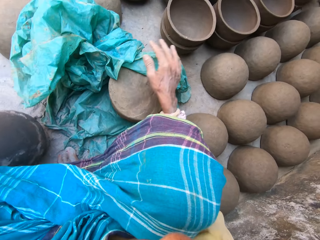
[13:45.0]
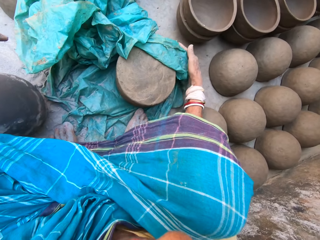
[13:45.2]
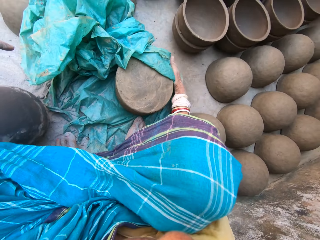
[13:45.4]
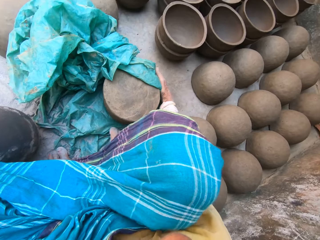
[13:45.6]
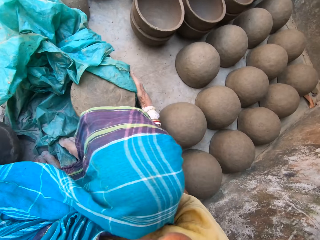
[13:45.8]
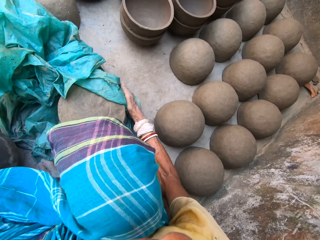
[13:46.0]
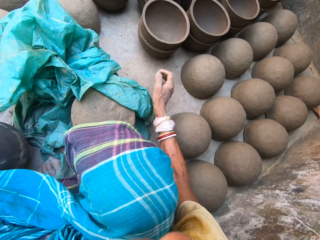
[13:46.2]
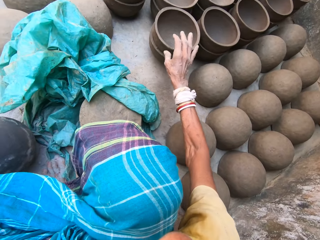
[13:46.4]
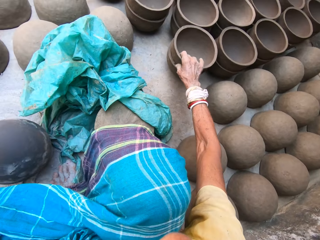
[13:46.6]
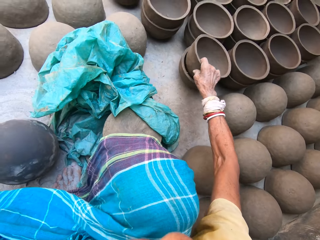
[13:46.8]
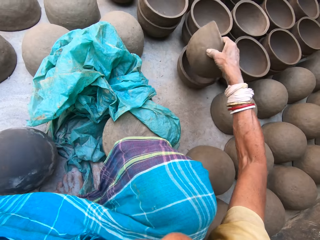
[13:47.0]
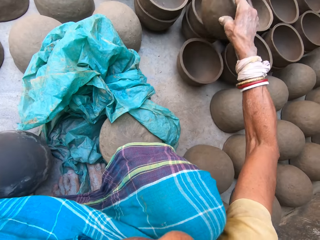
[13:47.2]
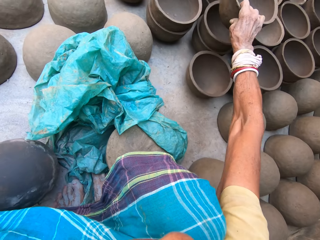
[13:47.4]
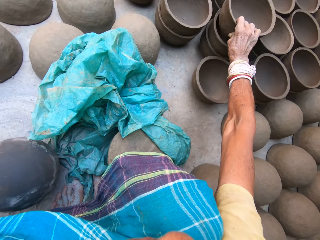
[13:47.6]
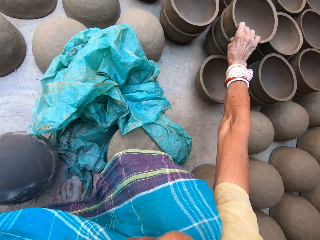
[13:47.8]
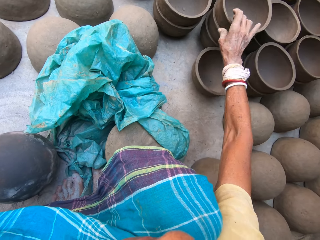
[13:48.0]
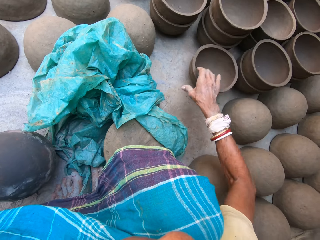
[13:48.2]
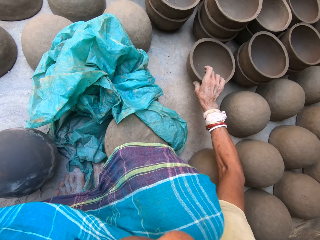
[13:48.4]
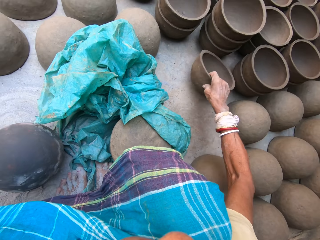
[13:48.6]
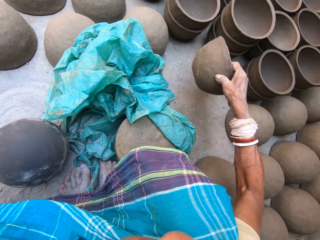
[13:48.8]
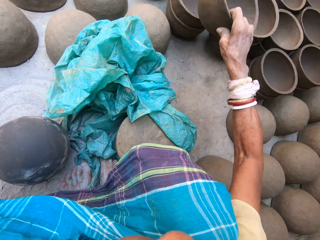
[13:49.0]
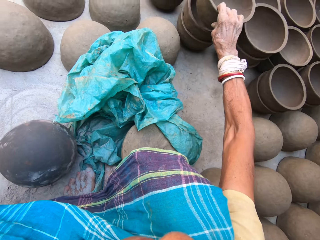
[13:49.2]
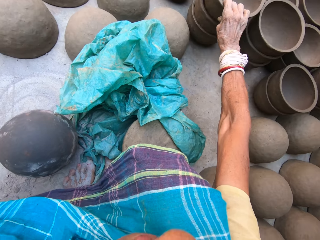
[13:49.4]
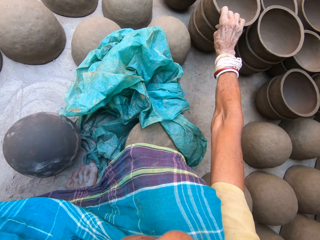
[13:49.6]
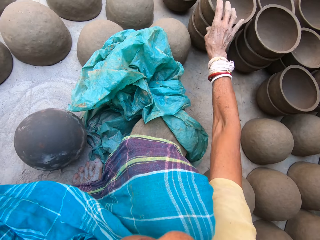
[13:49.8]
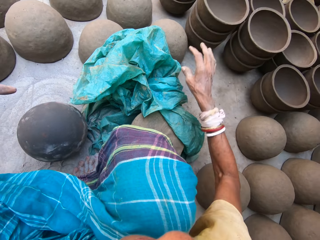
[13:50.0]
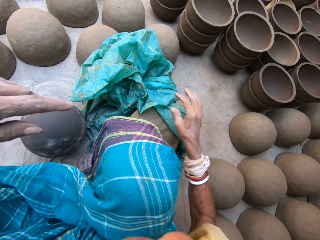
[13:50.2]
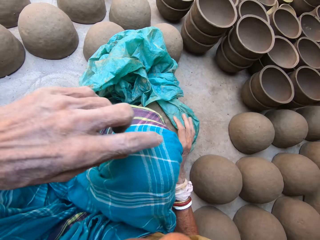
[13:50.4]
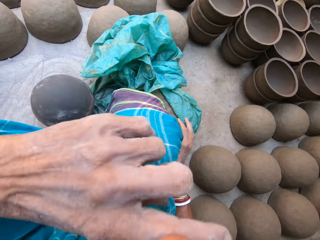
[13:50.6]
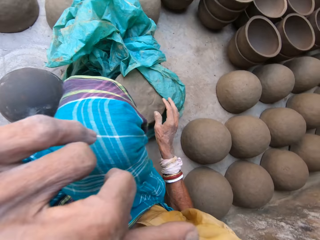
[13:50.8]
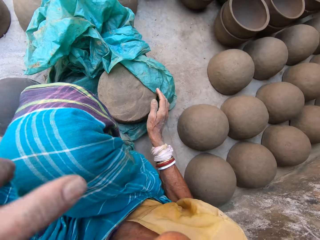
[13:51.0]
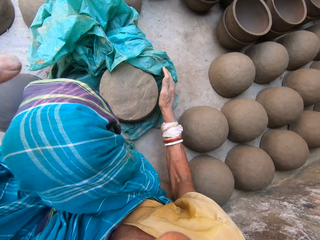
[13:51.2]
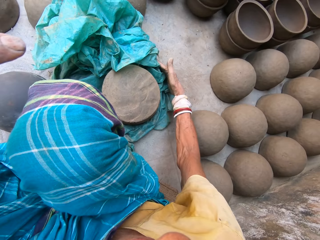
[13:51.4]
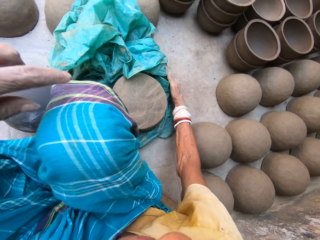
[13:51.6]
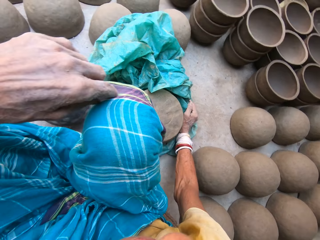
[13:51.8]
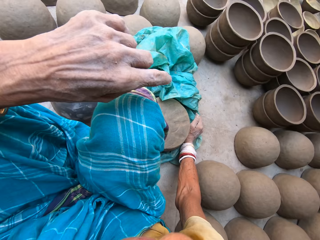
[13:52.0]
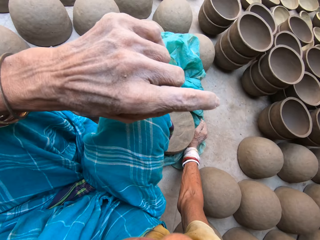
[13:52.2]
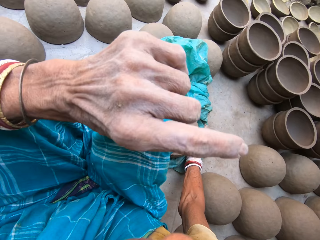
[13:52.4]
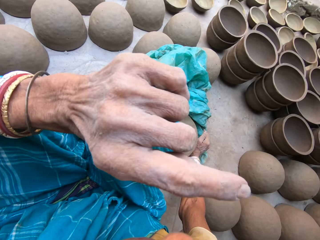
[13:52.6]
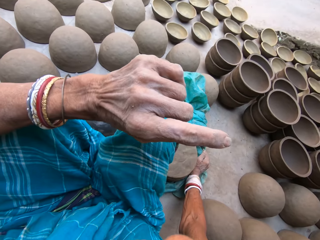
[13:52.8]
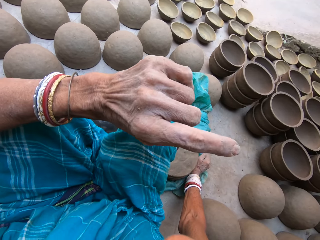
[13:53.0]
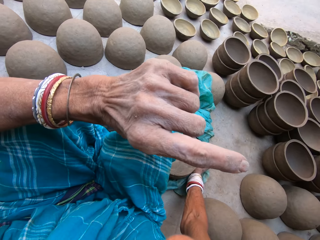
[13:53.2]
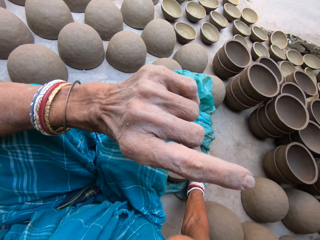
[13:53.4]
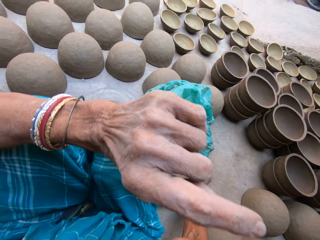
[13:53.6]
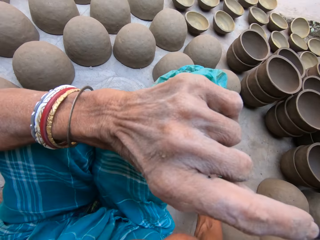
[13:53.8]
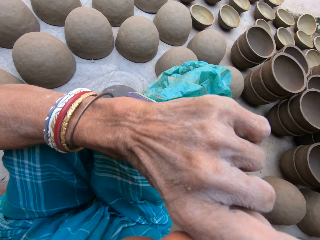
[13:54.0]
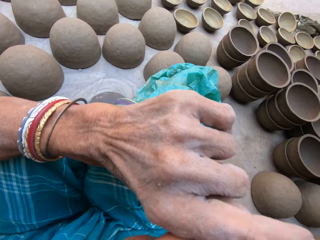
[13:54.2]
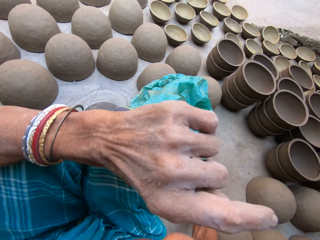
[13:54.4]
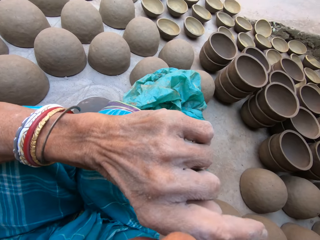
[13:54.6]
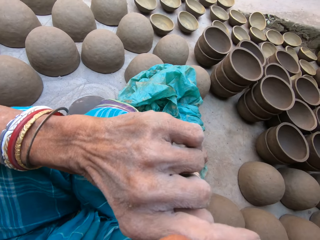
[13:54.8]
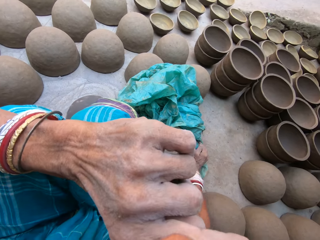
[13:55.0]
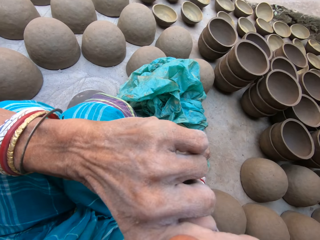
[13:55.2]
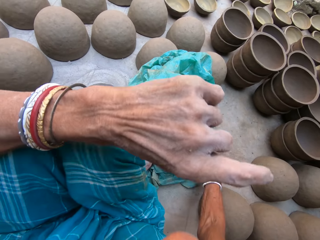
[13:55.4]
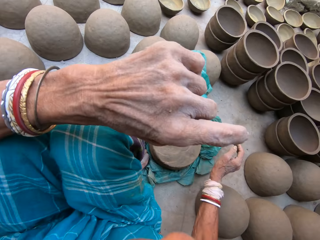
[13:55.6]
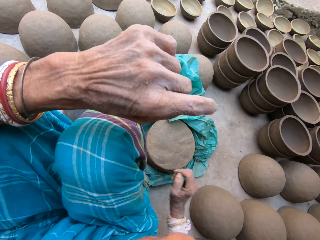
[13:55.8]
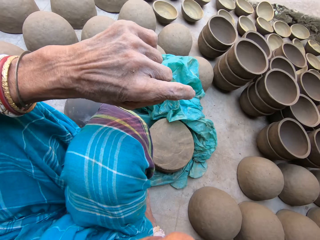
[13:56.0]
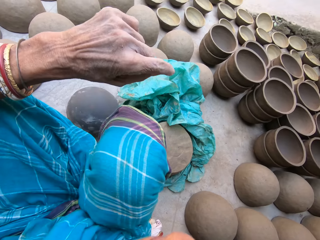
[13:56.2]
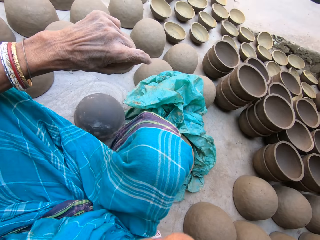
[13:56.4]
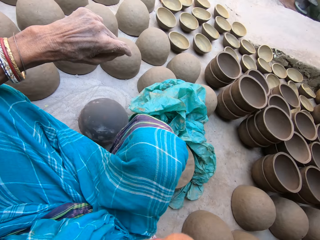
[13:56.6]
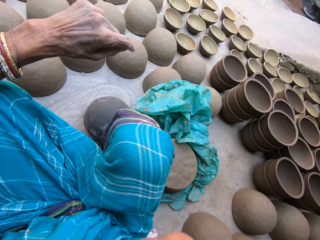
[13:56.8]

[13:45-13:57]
The camera wearer moves the clay mold stack on the ground. He moves the molded pot slightly by the right hand. He holds a molded bowl. He picks a pot and carries a bowl. He puts the molded bowl on top of another bowl. He picks a bowl and puts the molded bowl on top of another bowl. He rubs something with his index finger. He wipes the face. He moves the polythene paper from the clay. He sneezes.

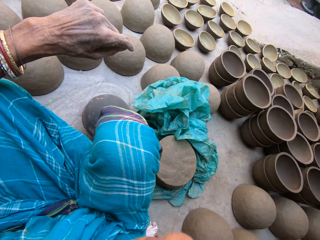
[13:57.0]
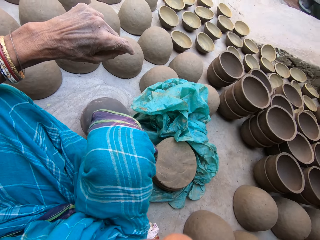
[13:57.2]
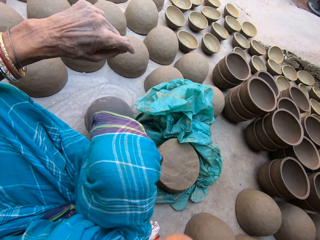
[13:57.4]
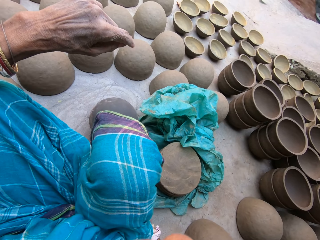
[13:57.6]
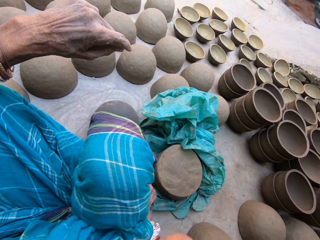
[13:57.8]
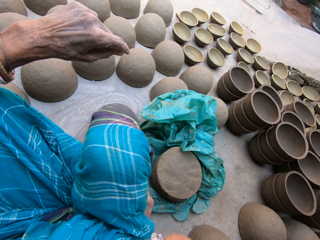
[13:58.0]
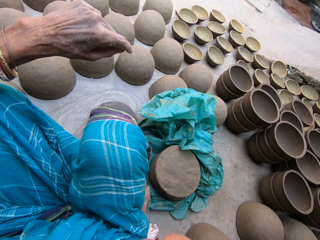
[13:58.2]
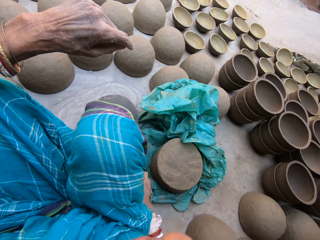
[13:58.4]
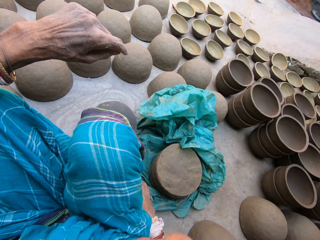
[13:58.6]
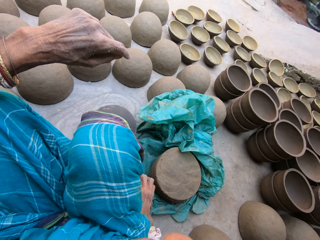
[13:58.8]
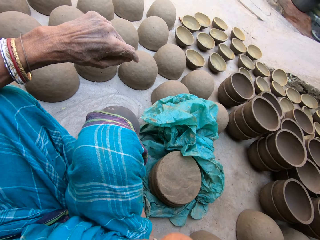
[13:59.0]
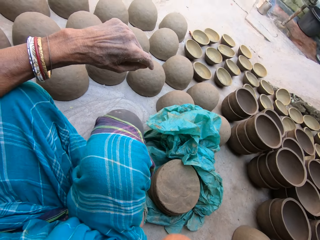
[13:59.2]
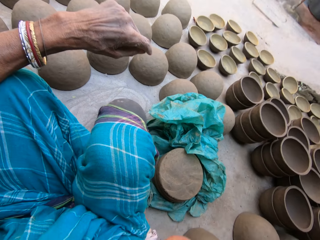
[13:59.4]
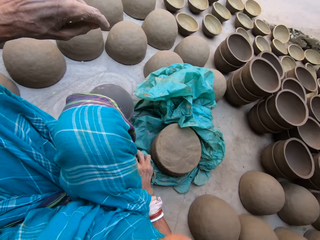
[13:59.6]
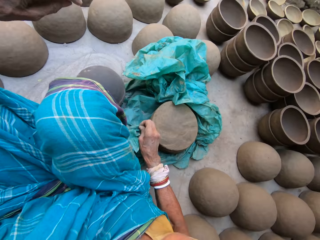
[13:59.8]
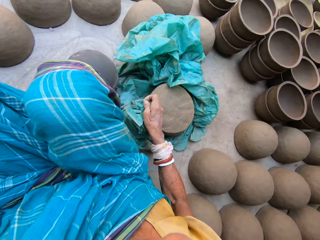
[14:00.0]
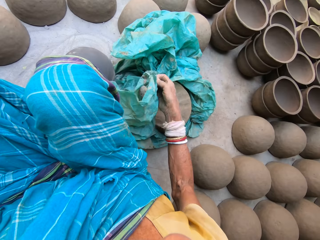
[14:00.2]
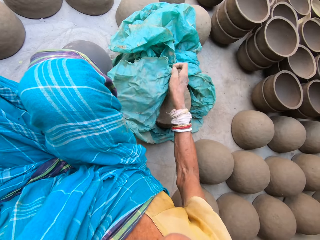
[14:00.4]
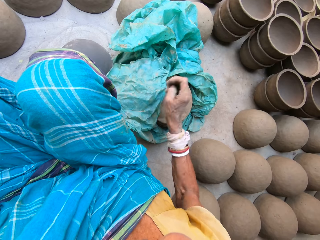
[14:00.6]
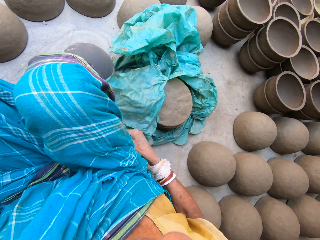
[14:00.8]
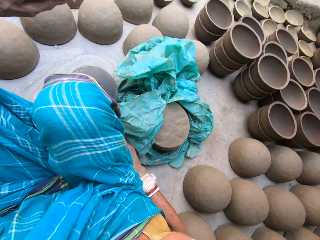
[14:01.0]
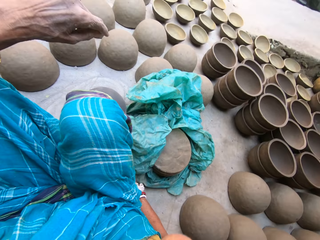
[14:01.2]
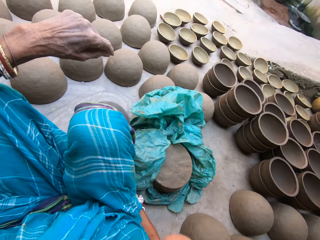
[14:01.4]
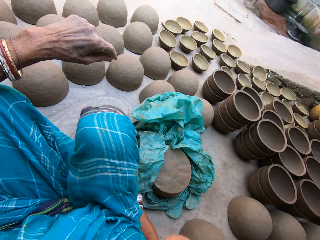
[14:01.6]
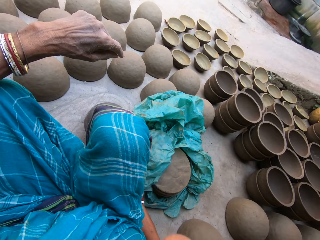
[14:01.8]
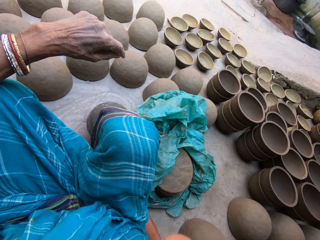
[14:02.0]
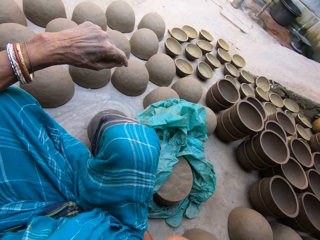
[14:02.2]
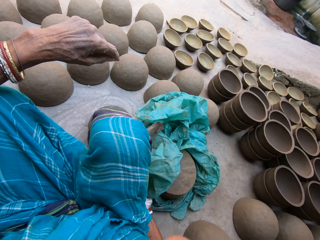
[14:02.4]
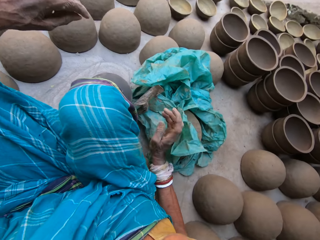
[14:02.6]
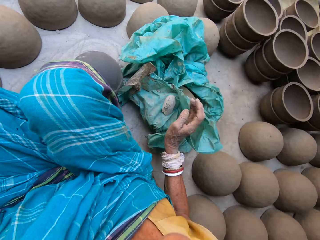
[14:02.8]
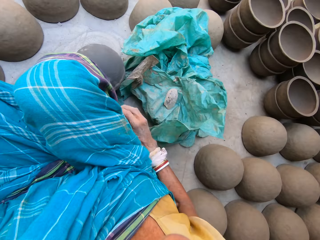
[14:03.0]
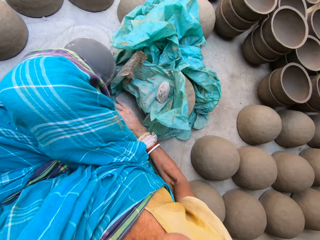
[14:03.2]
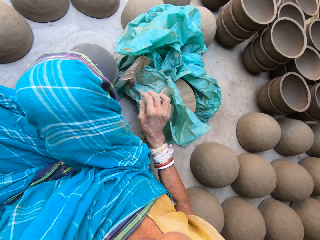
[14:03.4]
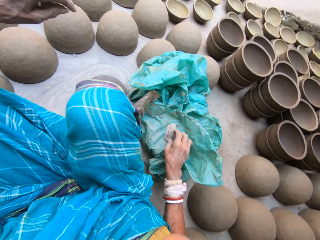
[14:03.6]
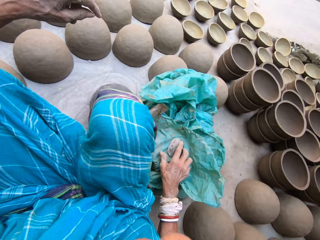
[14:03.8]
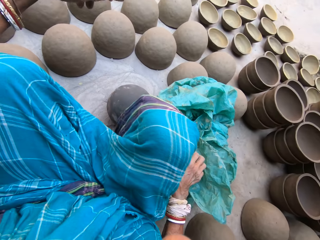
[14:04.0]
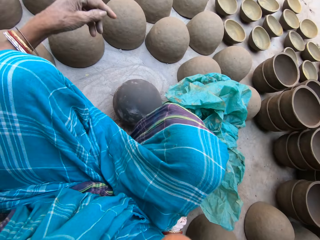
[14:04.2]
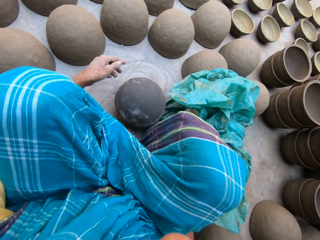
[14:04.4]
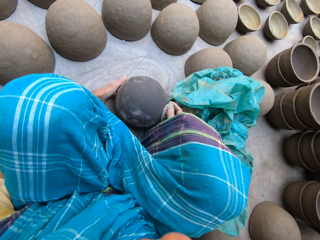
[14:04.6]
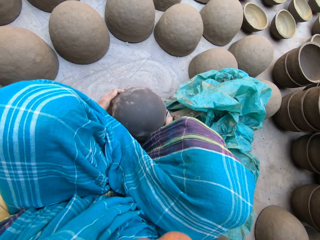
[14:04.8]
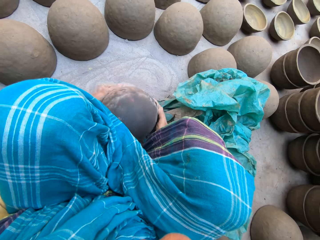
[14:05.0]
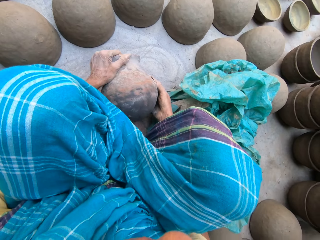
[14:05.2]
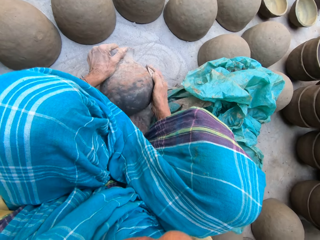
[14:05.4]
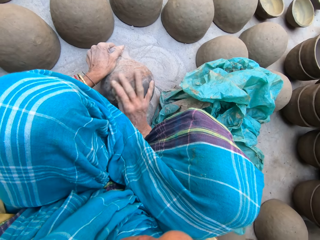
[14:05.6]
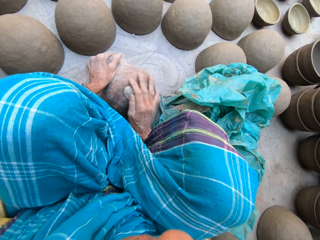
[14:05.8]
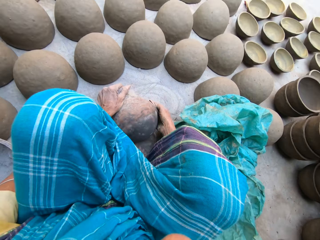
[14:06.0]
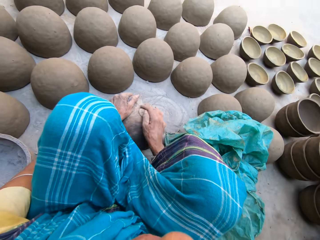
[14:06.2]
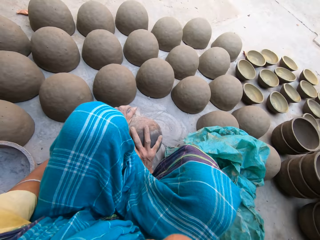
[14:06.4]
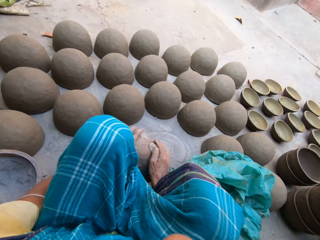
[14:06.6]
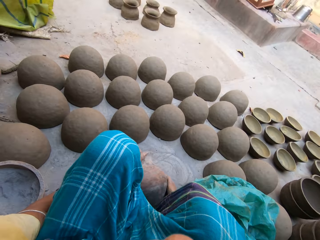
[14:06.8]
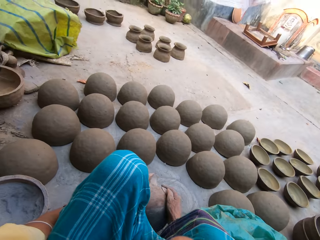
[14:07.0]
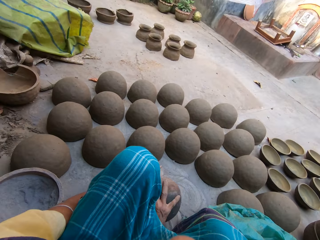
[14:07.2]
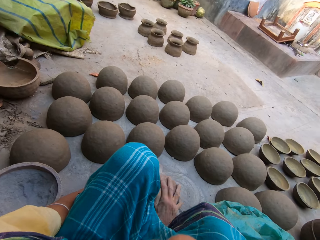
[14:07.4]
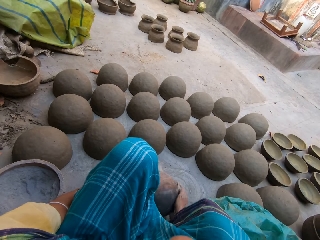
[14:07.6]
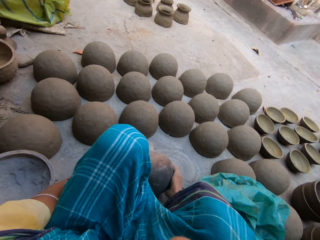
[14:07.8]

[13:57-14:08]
The camera wearer pulls the paper bag slightly. They move the polythene paper. They cover the clay. They pick a sandpaper. They hold a pot. They pick the pot. They scrape the pot. They wipe the pot with the sandpaper.
